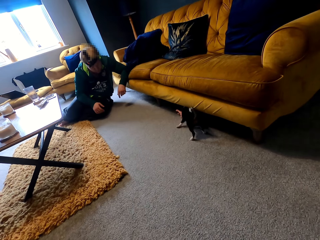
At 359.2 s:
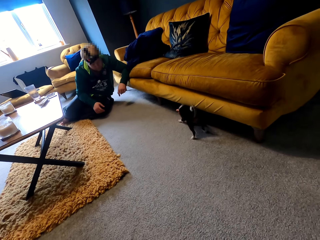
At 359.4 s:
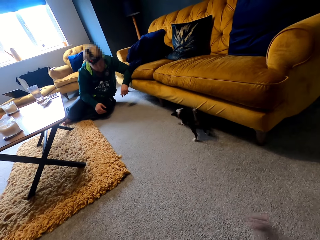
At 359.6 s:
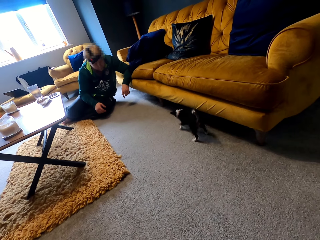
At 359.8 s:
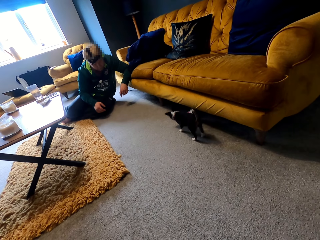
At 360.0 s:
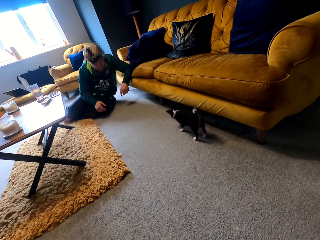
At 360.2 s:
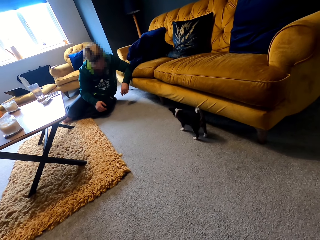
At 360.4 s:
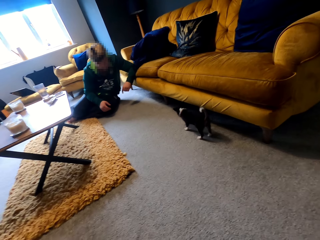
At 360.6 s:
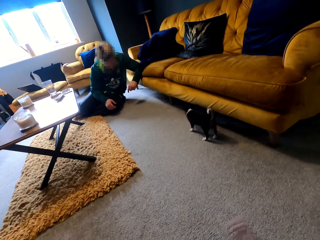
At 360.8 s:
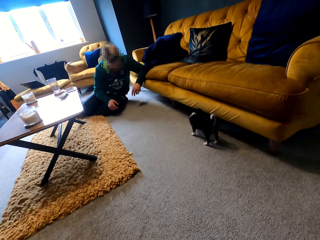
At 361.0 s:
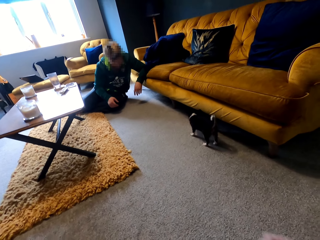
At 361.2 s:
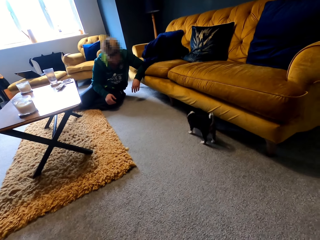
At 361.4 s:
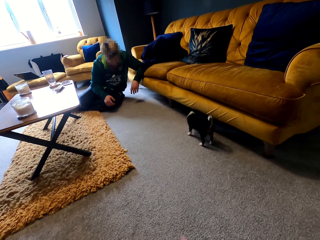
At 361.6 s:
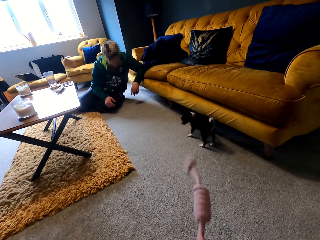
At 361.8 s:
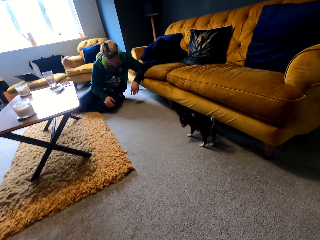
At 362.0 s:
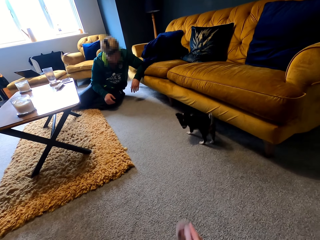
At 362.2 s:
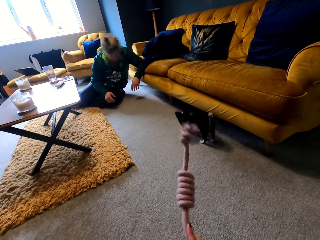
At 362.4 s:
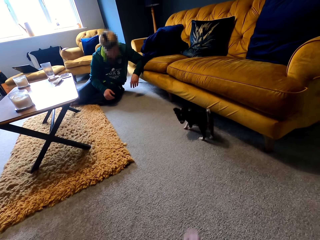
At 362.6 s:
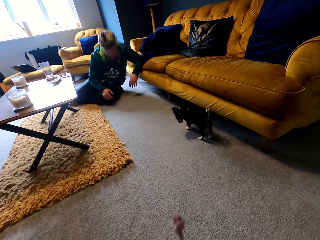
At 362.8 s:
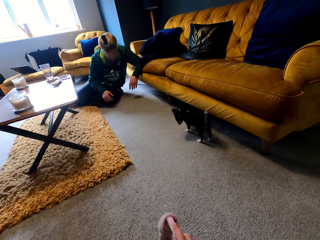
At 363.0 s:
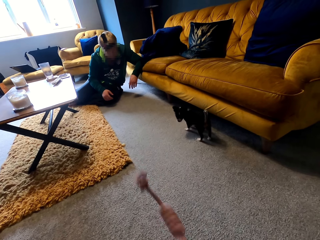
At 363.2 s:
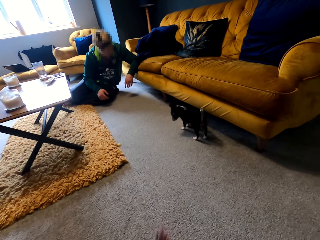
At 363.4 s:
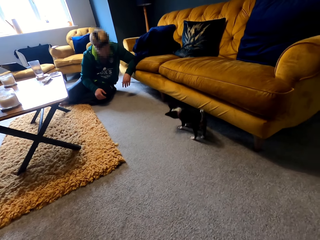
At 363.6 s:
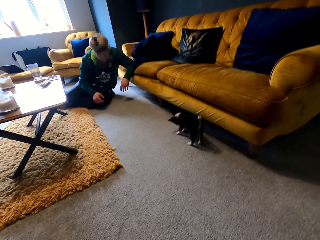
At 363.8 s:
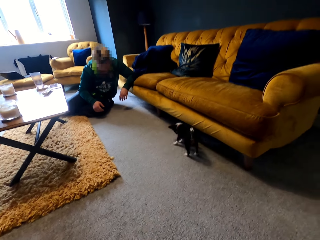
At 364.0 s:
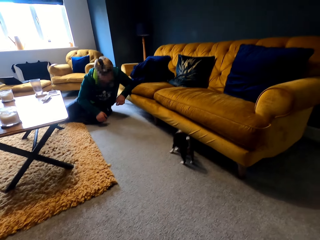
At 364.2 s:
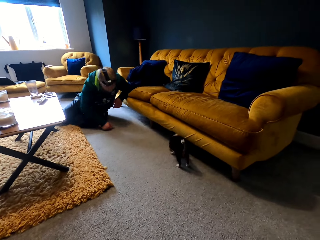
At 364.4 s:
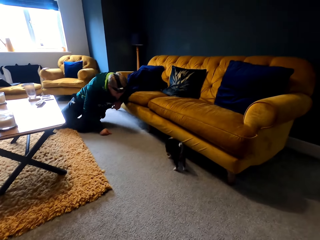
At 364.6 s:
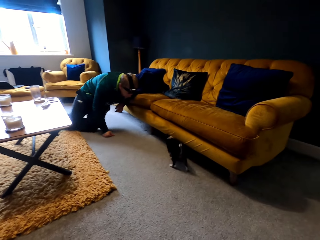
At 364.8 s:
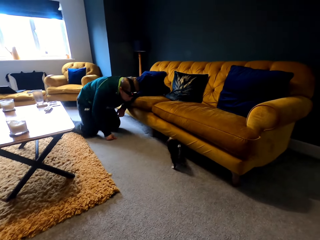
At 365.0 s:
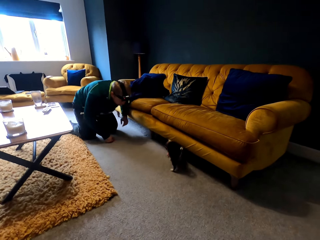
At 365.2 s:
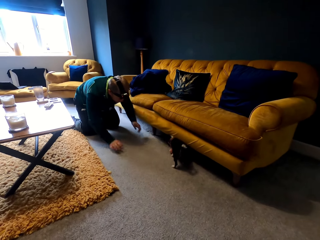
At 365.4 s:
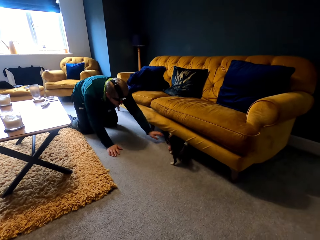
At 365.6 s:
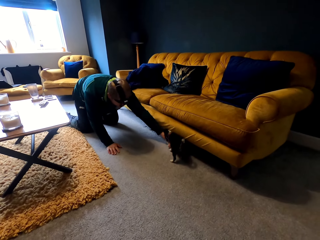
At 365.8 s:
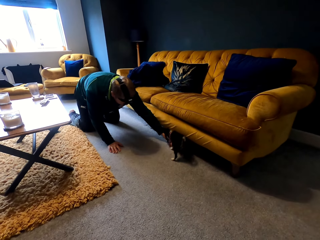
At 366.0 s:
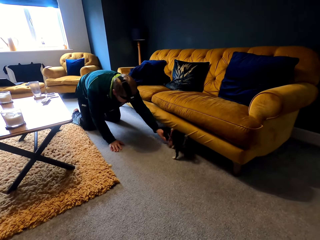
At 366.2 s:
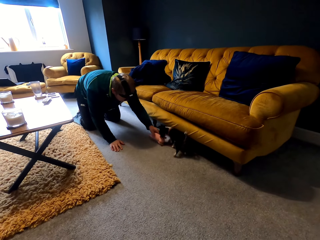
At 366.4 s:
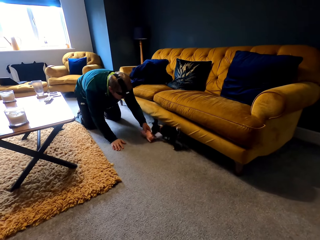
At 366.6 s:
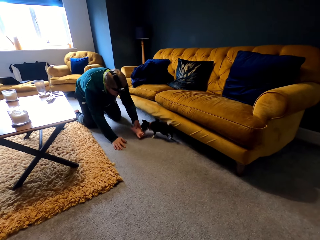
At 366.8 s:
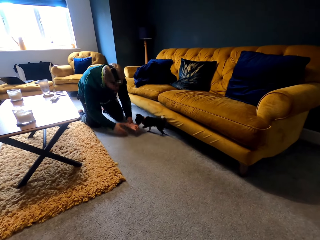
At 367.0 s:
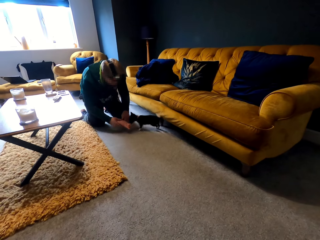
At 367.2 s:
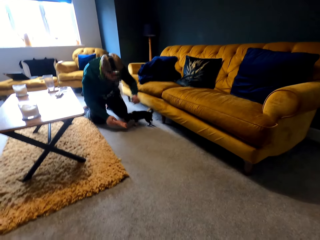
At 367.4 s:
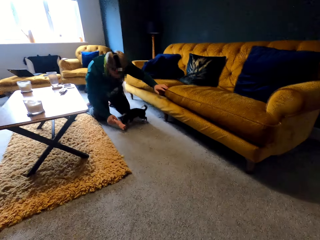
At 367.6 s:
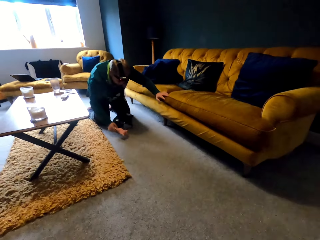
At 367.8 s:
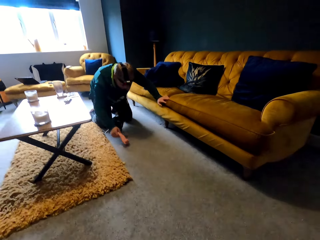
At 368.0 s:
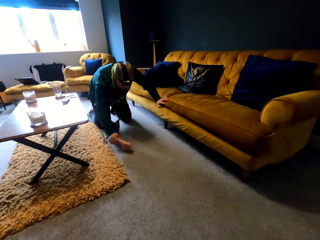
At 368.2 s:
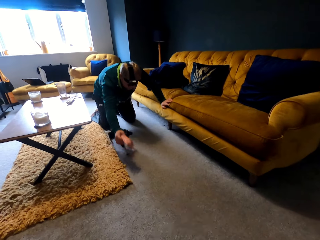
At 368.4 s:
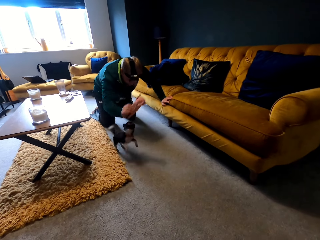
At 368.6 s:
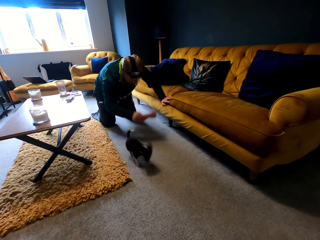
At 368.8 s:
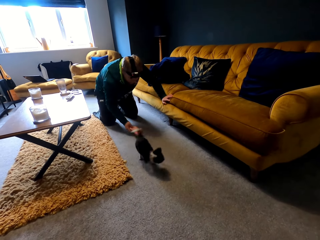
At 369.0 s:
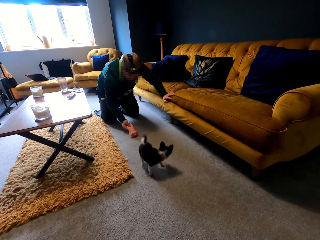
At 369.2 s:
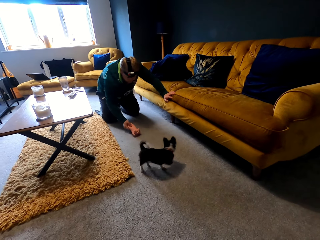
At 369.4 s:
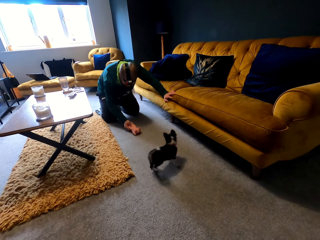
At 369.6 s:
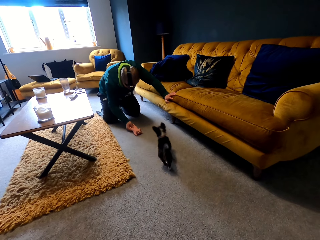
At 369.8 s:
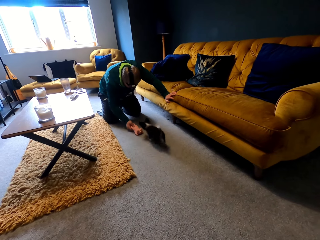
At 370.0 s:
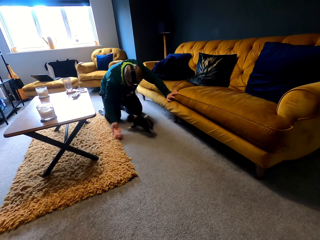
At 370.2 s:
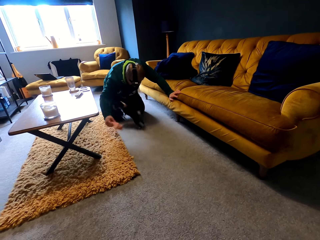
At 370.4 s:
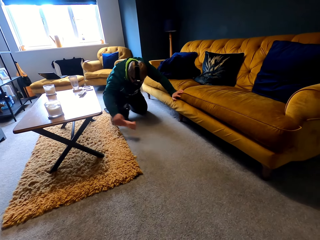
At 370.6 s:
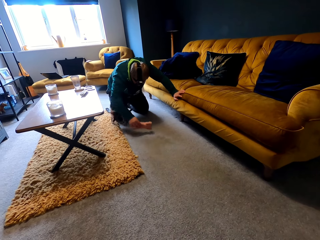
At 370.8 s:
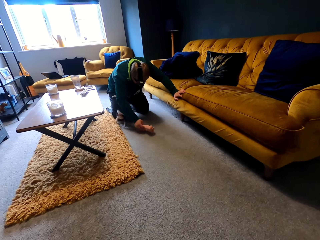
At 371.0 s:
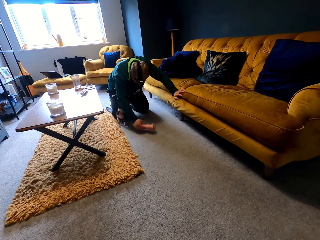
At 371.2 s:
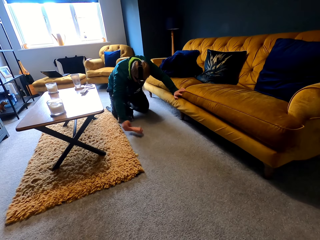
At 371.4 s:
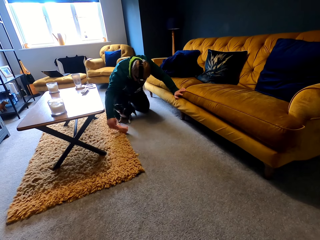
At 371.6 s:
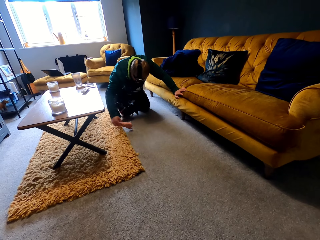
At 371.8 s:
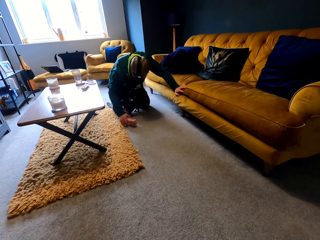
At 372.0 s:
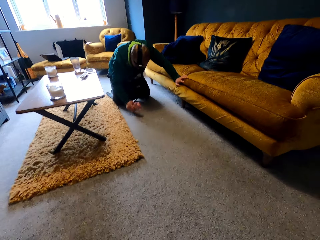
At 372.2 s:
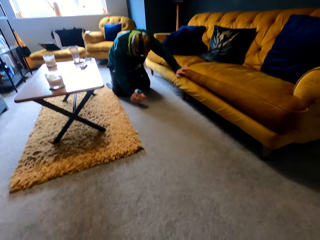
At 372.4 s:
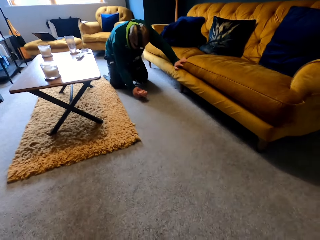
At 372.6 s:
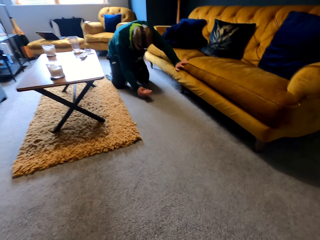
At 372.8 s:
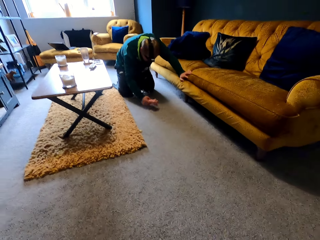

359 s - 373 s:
The camera wearer moves the play rope. A man picks the toy from the dog. The man plays with the dog.

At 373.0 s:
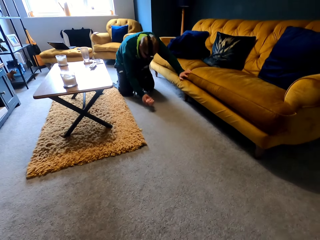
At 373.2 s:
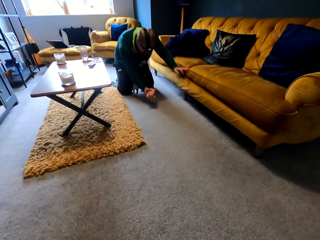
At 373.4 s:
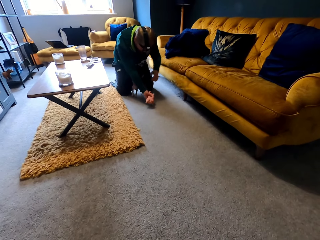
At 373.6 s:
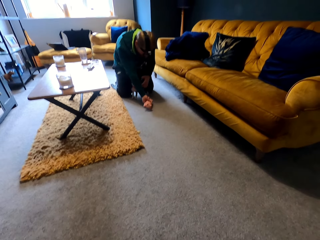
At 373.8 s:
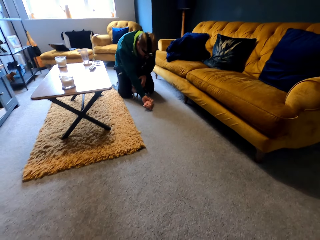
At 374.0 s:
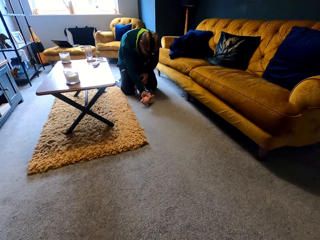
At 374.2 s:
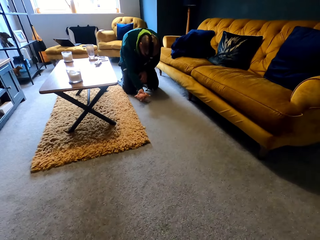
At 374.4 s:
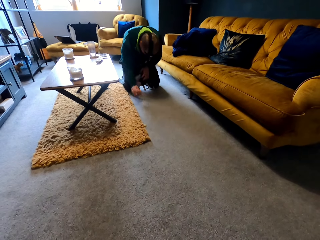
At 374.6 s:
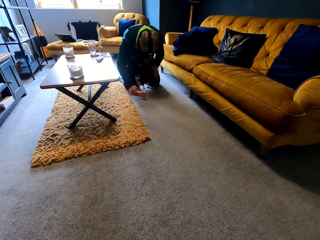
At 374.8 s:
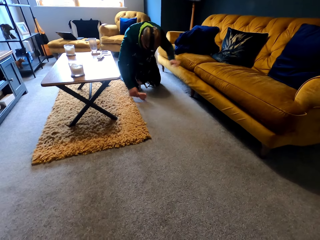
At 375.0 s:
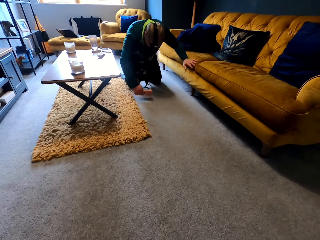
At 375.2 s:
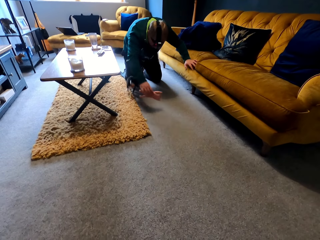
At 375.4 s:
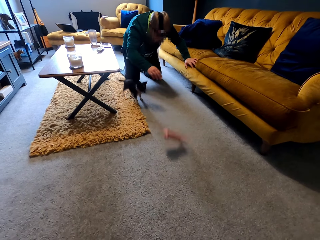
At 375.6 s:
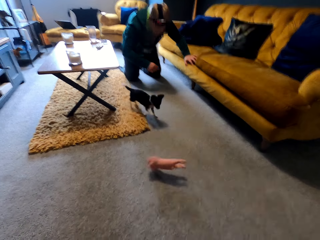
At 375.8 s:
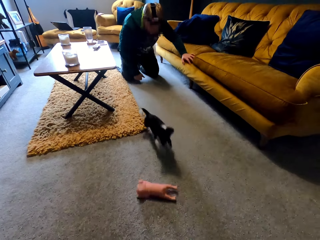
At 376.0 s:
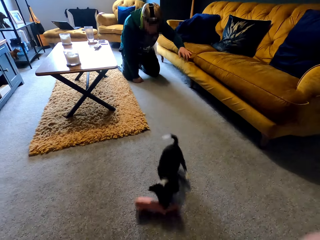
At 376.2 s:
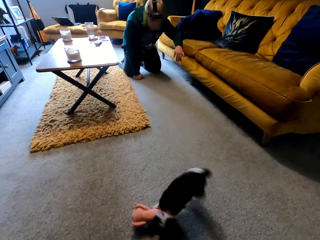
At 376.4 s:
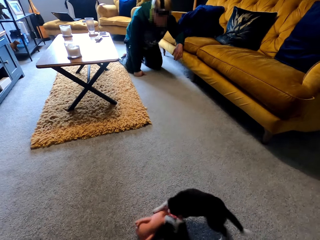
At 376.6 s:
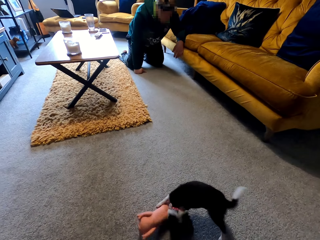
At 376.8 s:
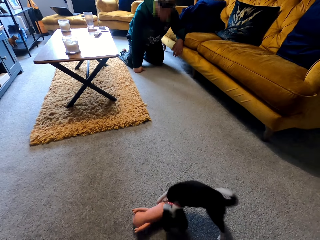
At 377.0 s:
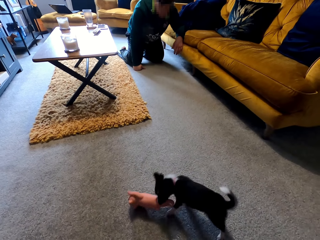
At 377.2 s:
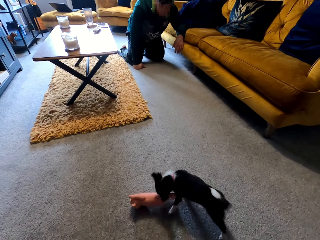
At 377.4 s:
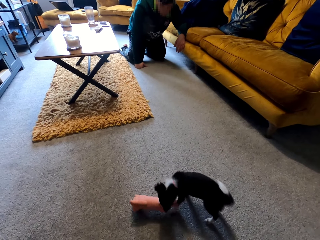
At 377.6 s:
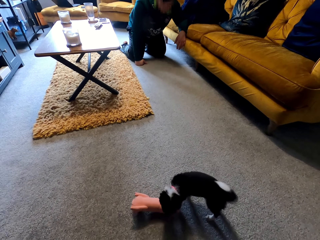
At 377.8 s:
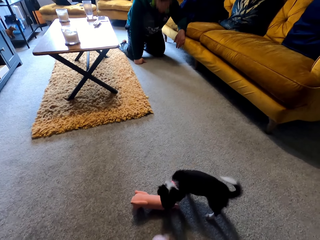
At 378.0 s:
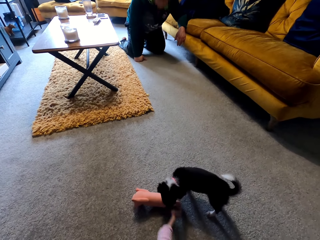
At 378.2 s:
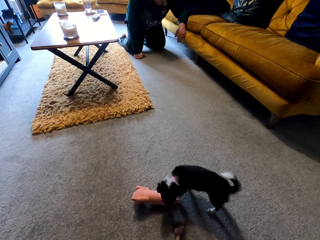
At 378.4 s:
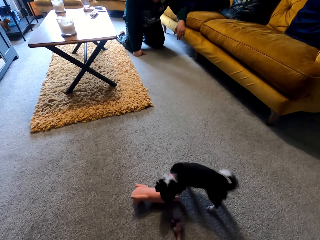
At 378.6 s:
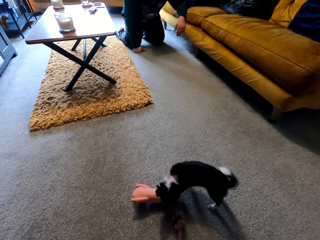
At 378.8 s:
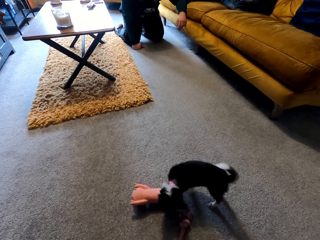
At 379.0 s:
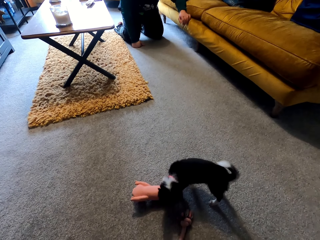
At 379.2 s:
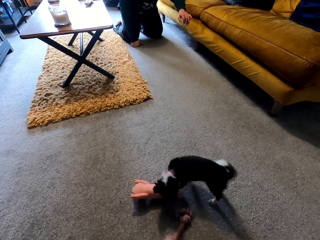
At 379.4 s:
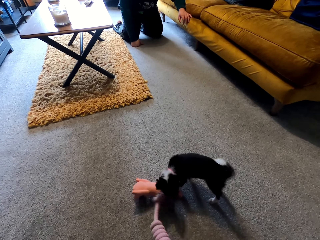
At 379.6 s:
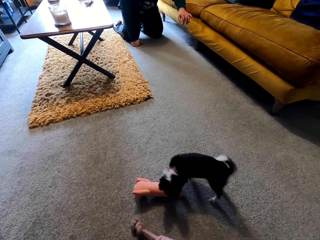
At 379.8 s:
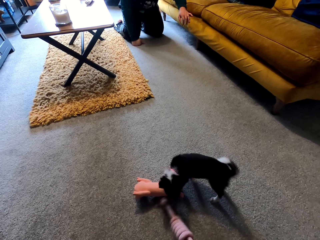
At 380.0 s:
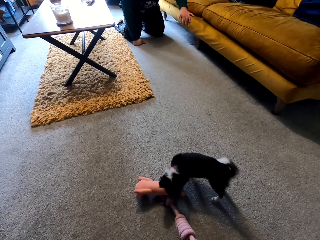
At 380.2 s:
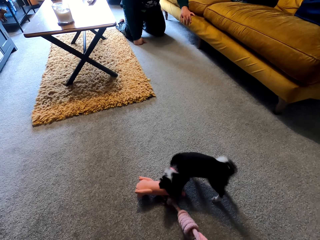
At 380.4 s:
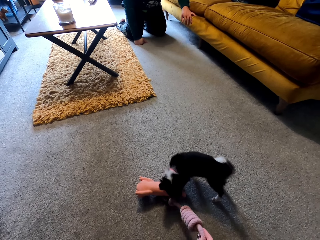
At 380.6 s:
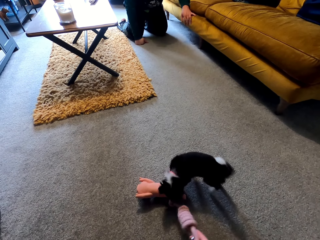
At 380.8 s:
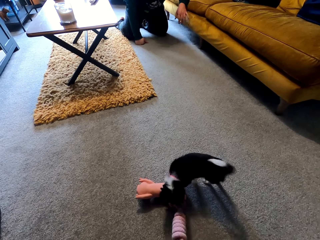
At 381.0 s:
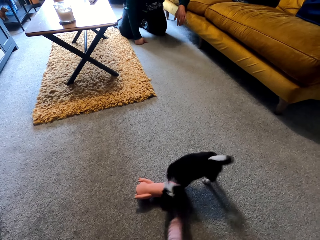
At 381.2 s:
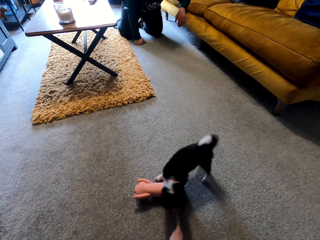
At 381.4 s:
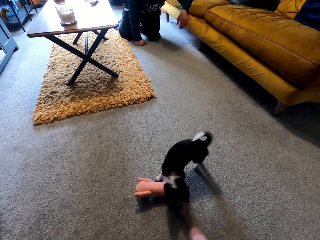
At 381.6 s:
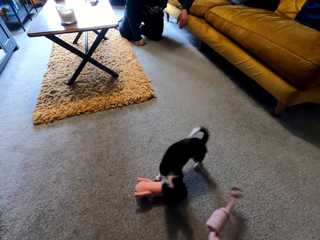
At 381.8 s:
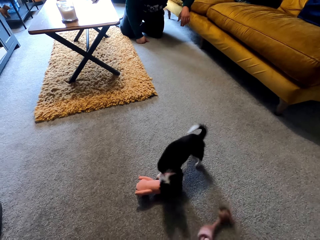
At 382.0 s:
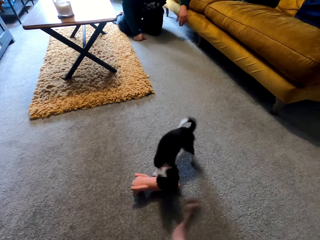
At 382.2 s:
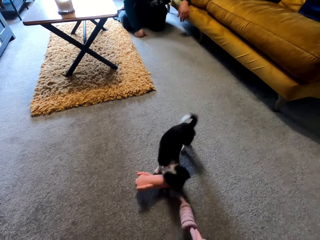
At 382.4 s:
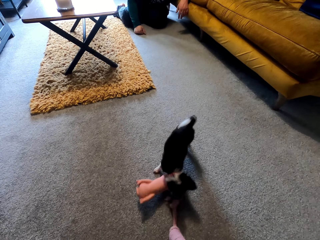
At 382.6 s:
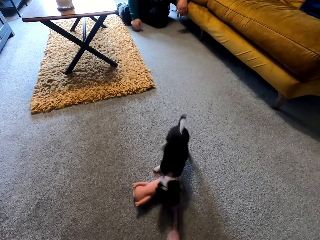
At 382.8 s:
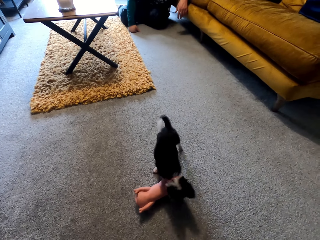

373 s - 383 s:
A man throws the doll to the dog. The camera wearer moves the rope to the dog.
